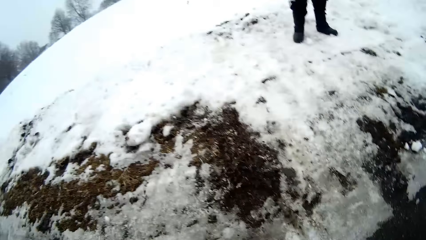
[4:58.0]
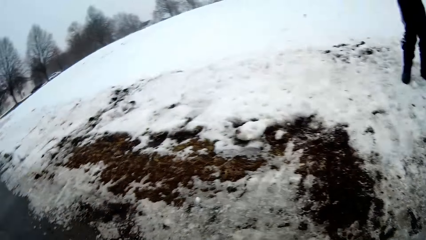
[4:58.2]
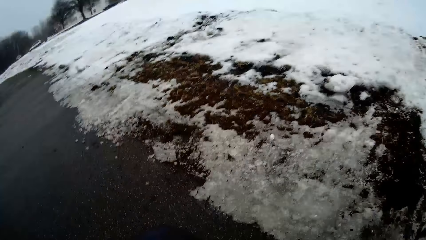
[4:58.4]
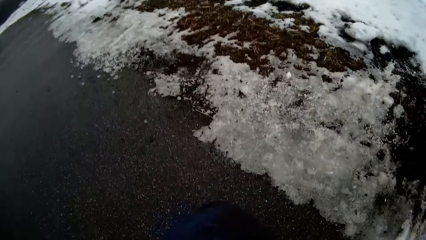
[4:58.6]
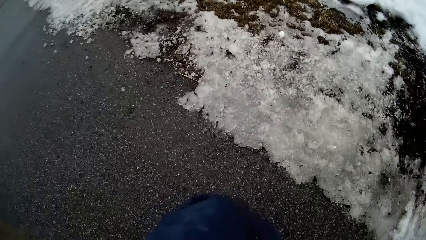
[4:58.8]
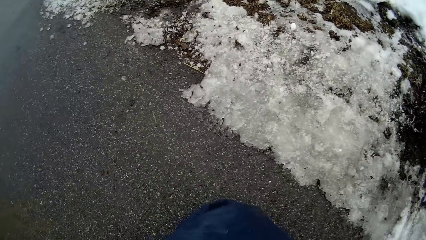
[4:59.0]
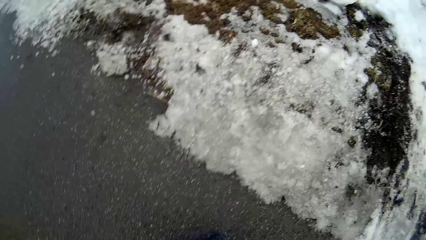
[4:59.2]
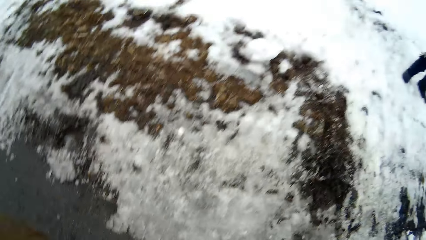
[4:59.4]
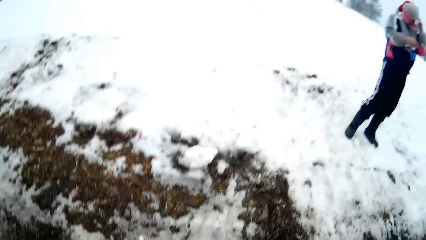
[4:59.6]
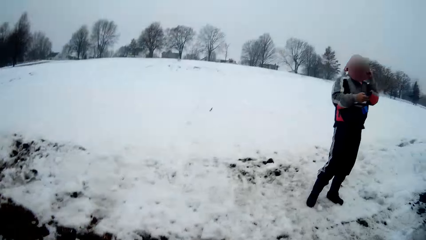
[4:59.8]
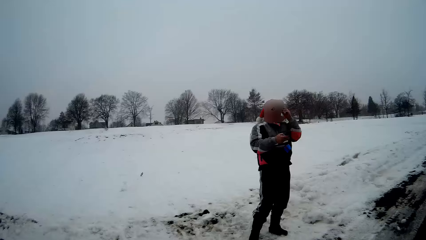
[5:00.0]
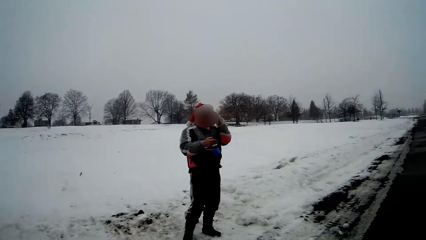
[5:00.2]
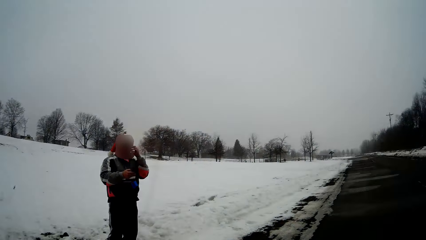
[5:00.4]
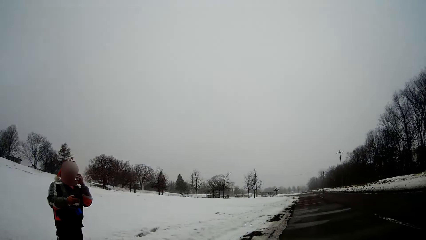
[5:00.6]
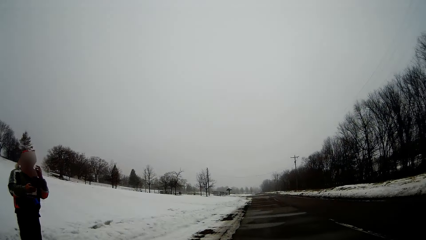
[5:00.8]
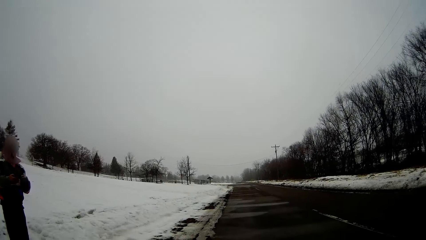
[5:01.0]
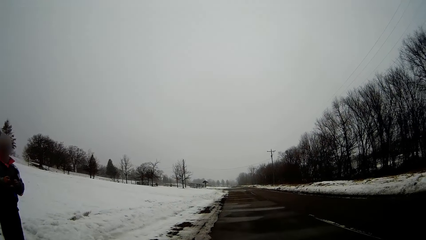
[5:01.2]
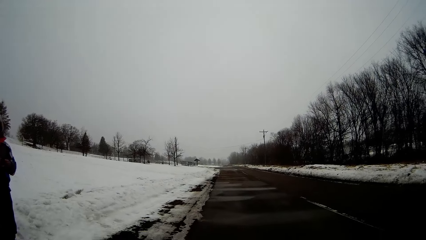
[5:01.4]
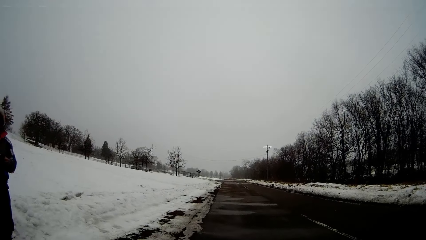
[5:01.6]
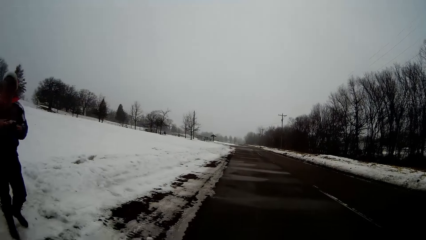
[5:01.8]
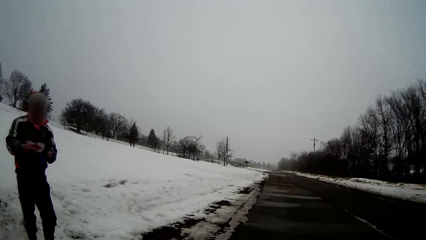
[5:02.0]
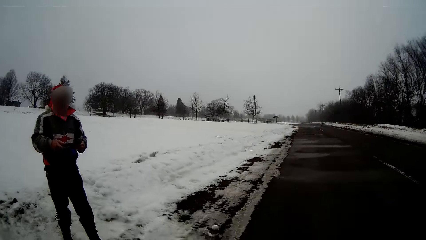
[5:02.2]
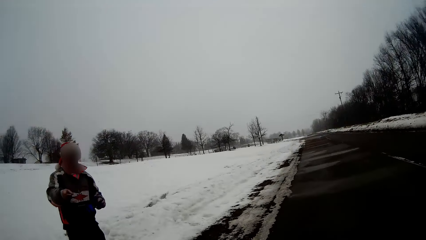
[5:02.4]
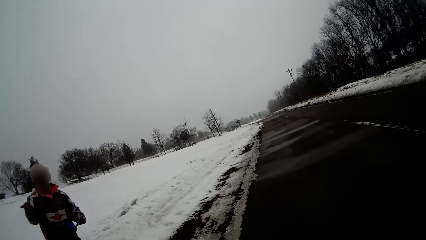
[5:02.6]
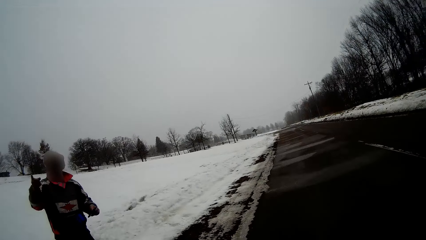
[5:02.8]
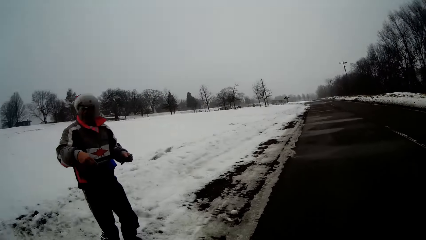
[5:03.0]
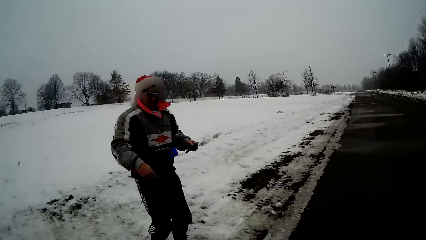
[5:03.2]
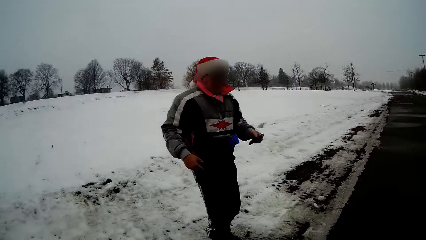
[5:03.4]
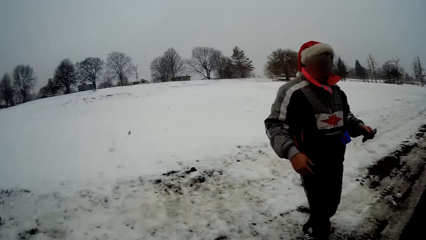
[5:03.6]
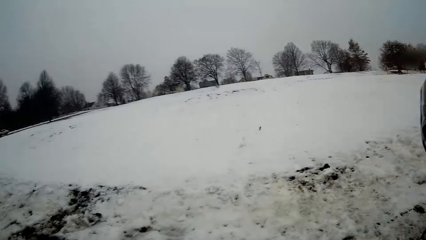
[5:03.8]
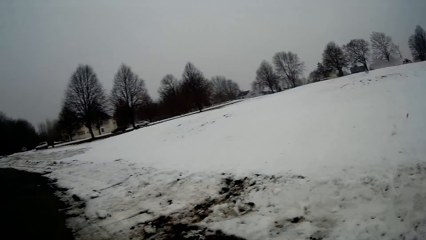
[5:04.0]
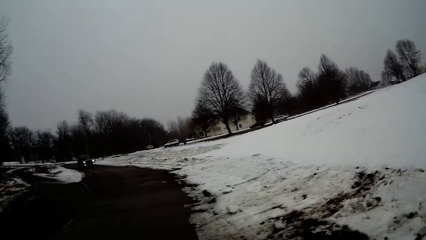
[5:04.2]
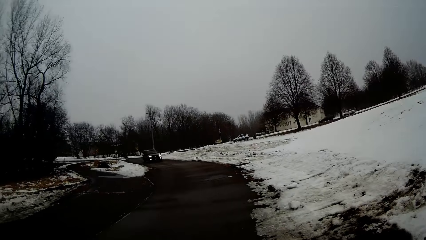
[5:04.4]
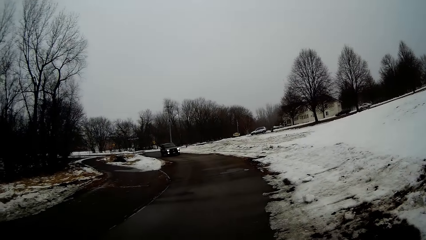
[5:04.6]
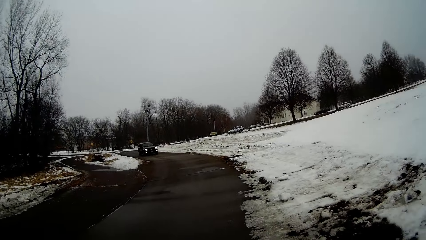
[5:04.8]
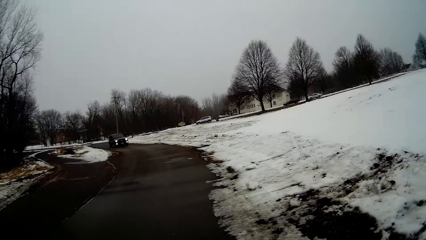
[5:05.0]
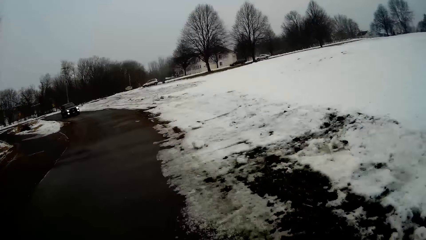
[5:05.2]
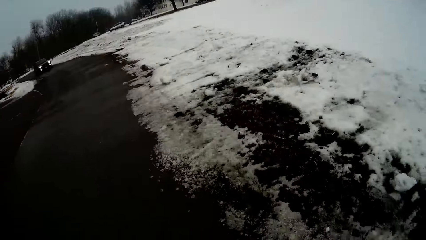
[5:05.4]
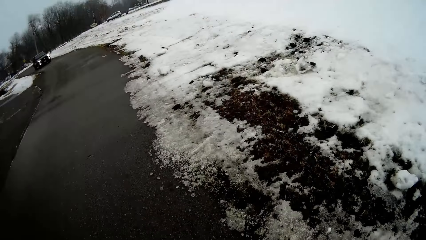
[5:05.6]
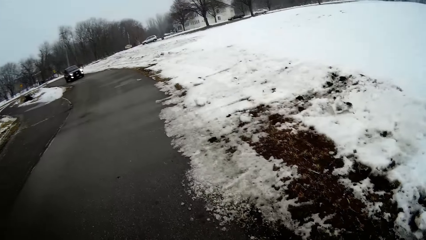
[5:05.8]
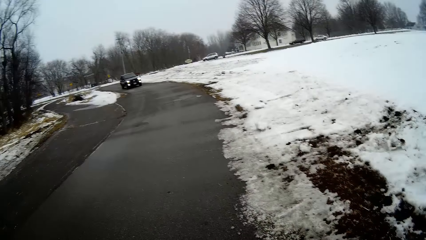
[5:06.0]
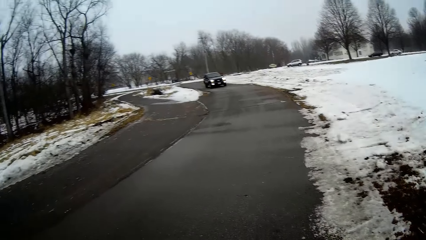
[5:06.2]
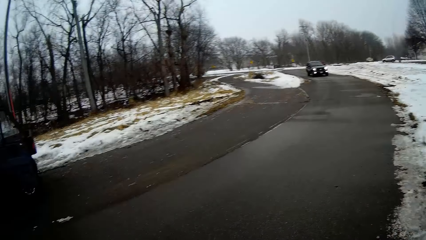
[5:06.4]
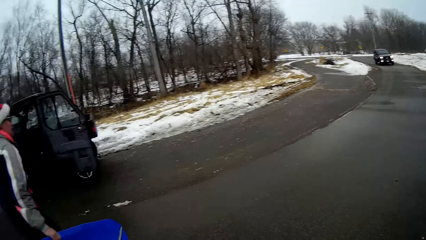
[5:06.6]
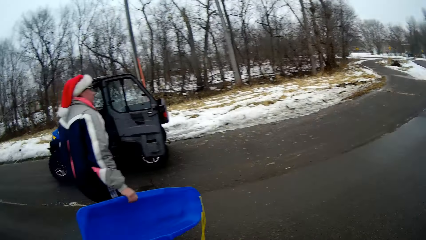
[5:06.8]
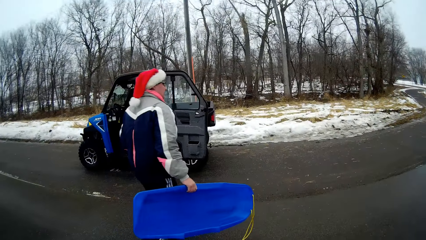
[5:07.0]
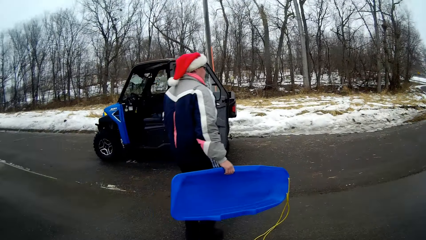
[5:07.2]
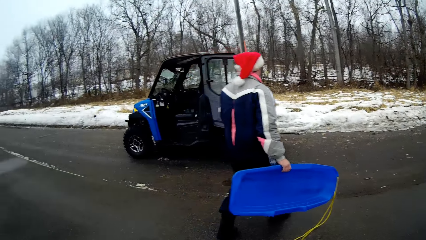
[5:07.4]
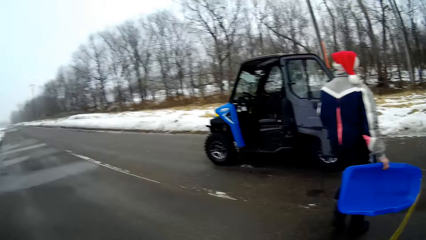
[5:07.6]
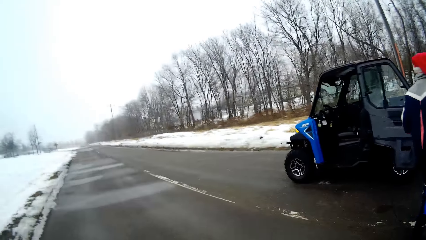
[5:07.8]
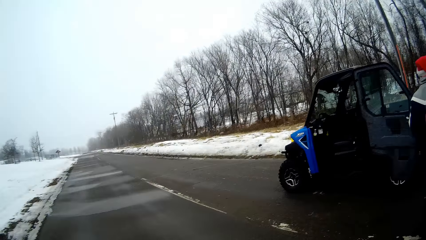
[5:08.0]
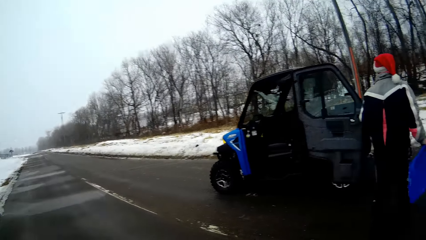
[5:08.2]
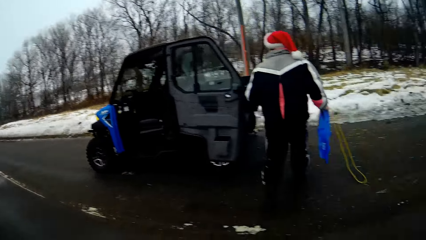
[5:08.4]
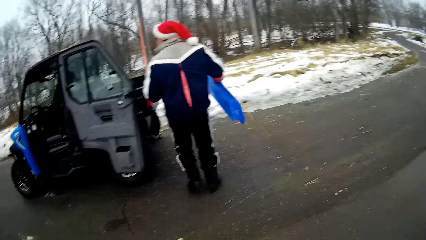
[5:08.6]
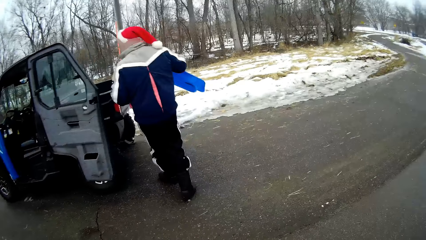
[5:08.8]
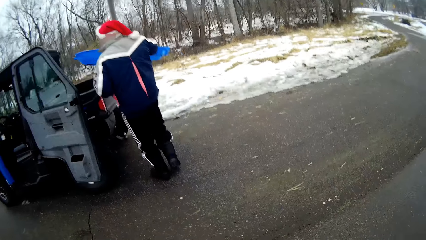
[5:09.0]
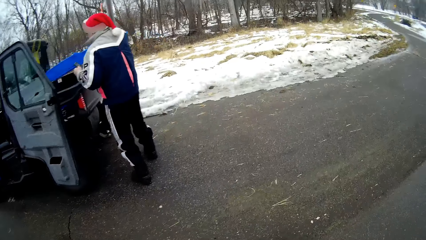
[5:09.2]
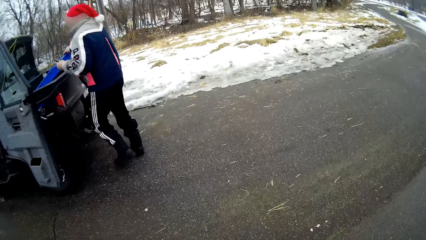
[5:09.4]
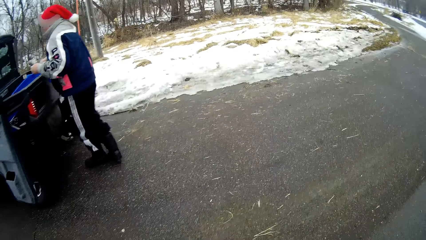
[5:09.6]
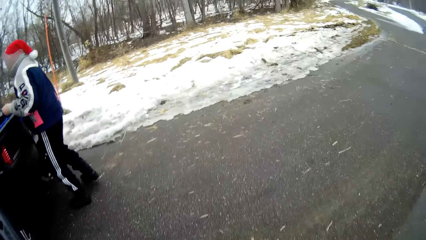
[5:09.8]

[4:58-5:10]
The camera wearer looks around. They look at the man. They look around. They look at the man. The man walks towards a car. The camera wearer walks towards the car. The man places the sled in the car trunk.

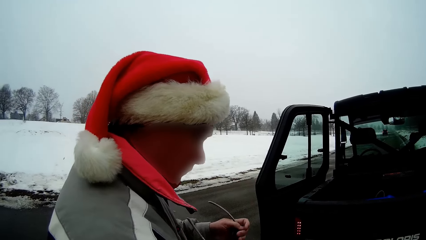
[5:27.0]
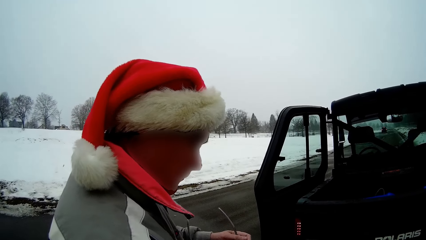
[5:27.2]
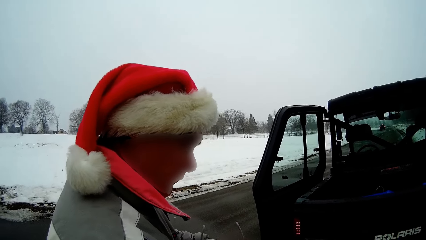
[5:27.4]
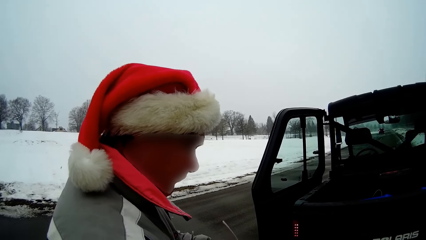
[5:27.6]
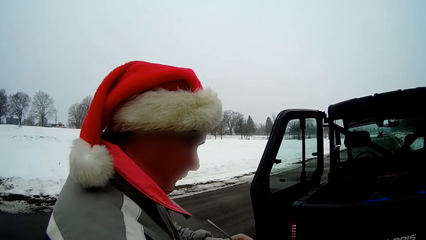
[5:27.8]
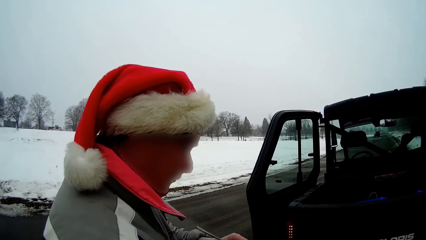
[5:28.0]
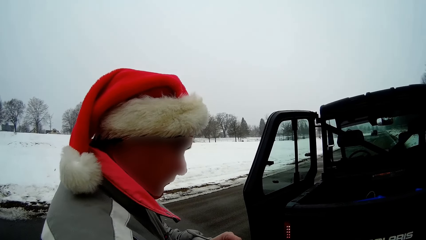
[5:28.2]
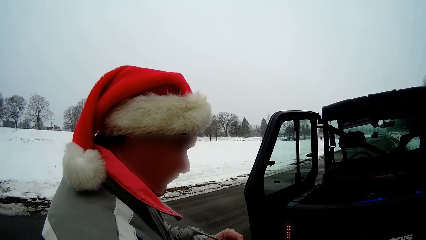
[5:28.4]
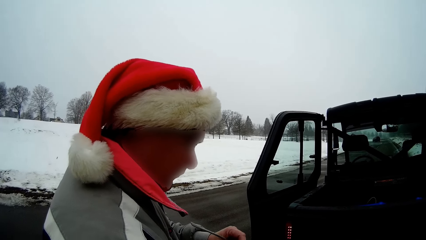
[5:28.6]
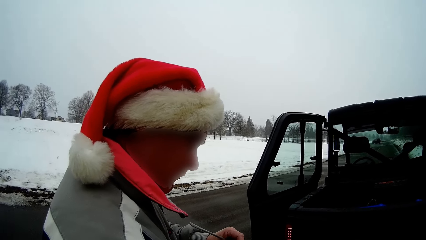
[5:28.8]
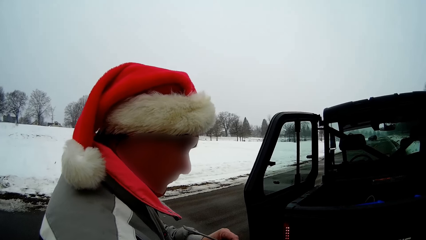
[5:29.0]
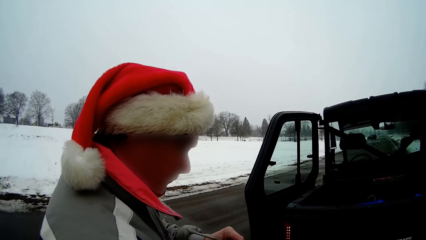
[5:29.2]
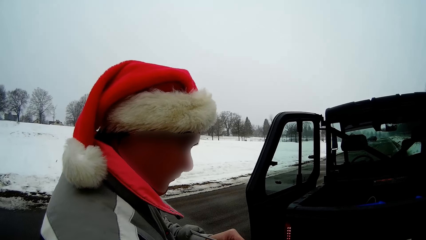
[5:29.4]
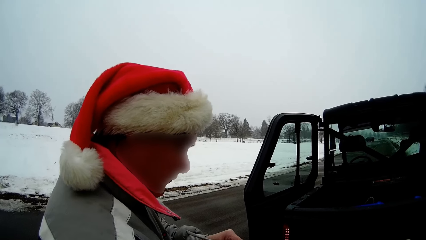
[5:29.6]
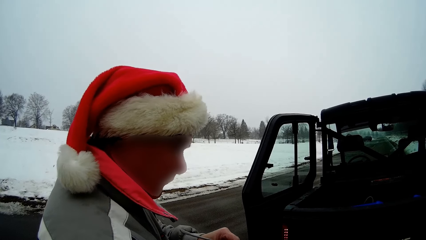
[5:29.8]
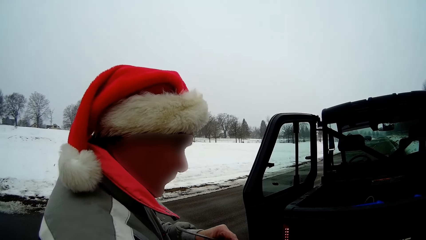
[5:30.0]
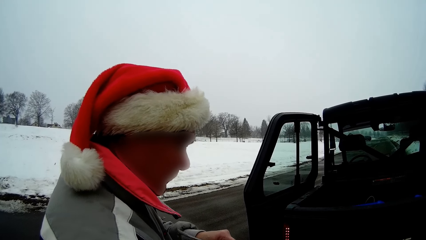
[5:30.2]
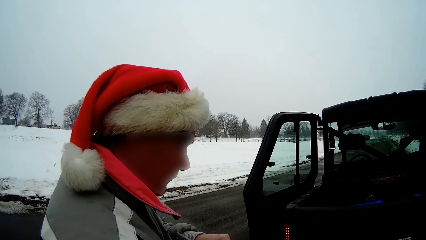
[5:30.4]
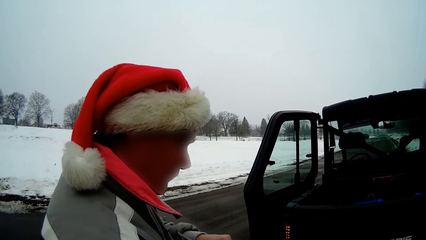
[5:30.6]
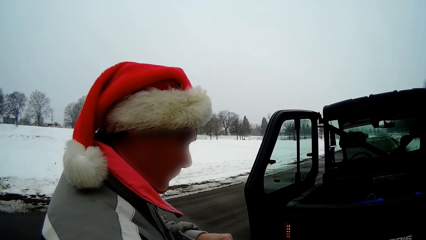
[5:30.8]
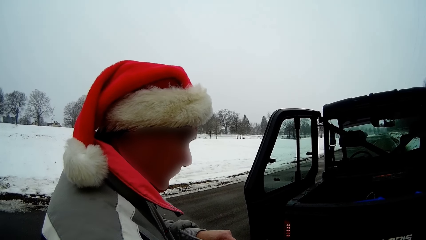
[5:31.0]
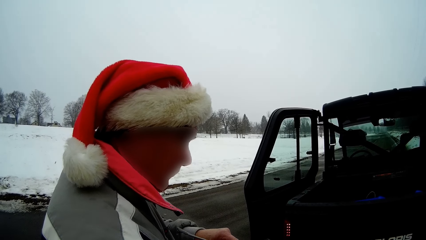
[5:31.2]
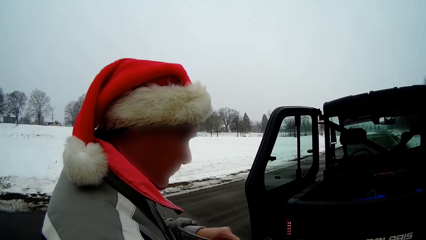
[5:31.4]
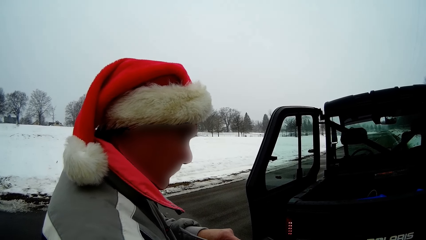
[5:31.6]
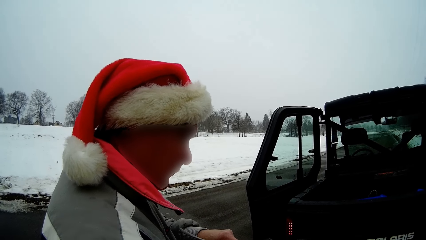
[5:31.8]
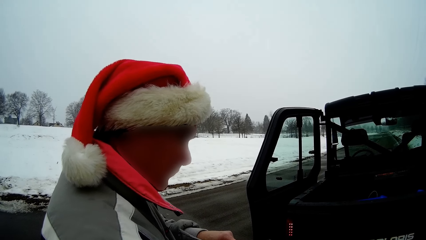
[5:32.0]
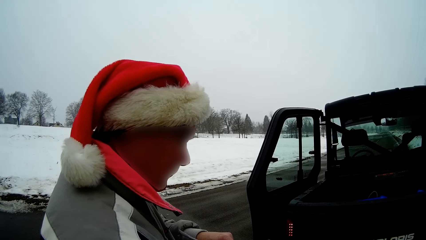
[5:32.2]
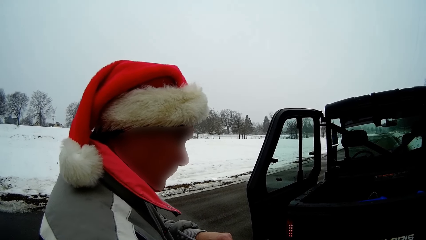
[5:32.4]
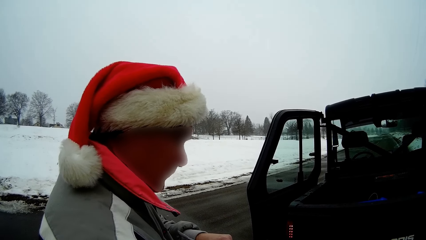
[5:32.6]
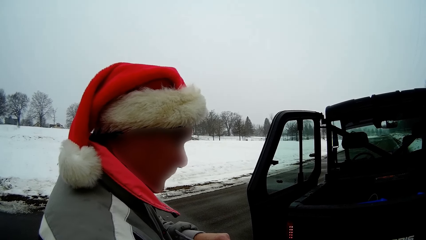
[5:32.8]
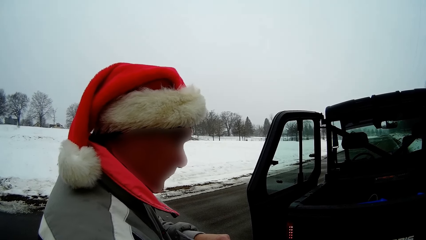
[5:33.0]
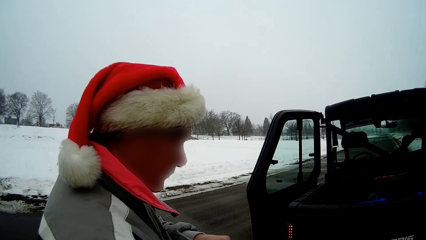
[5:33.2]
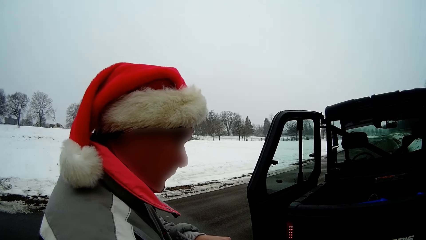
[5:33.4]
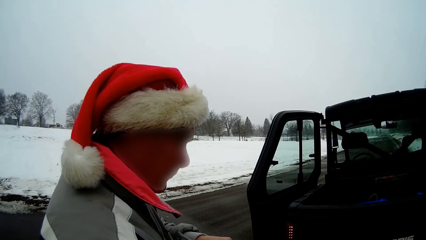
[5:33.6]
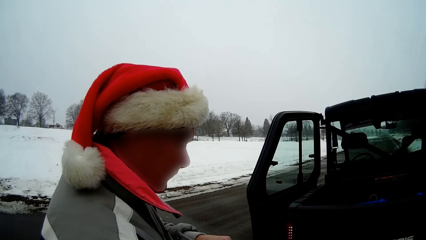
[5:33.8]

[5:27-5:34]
The man removes the glasses.
